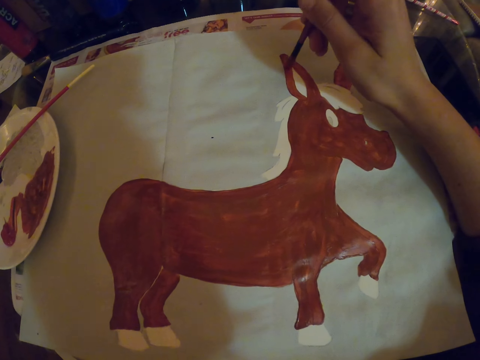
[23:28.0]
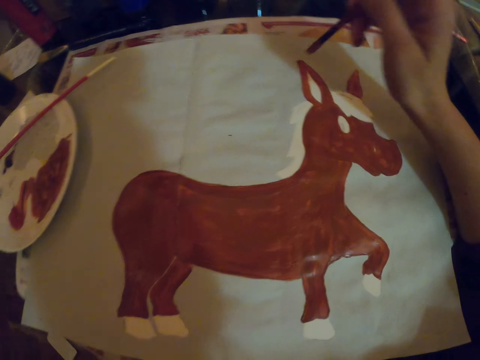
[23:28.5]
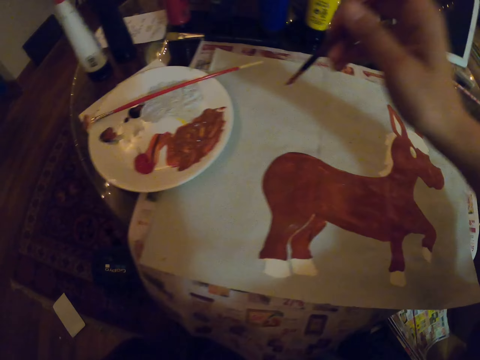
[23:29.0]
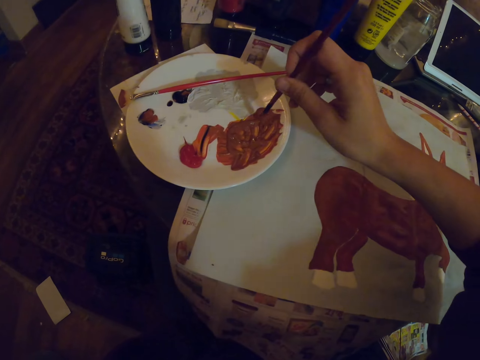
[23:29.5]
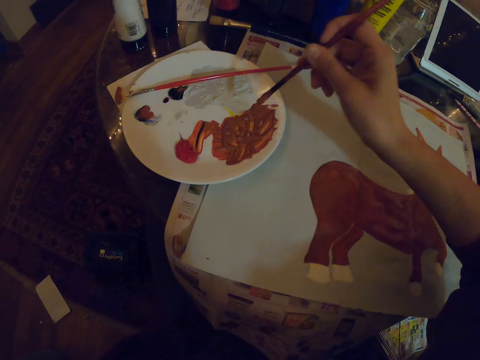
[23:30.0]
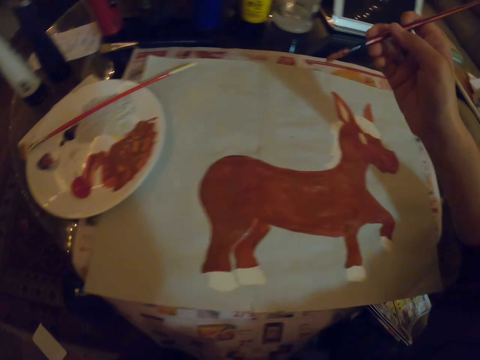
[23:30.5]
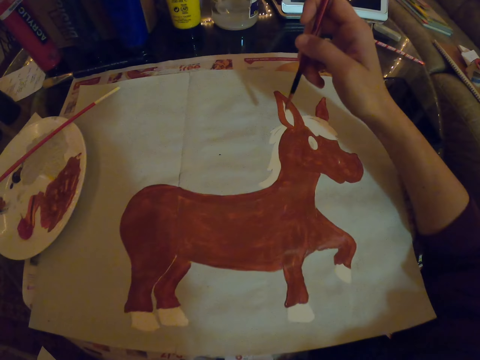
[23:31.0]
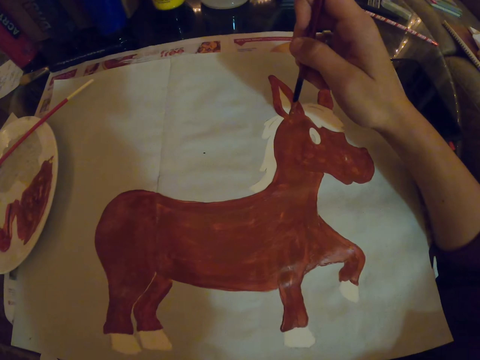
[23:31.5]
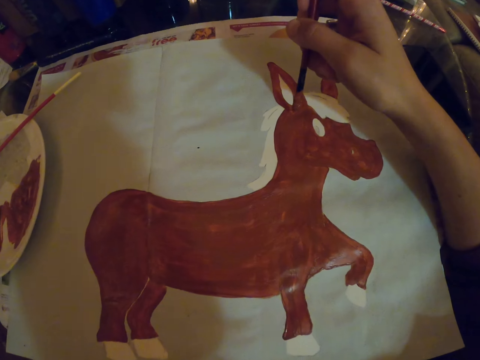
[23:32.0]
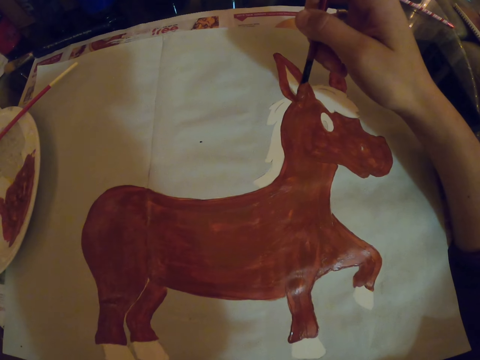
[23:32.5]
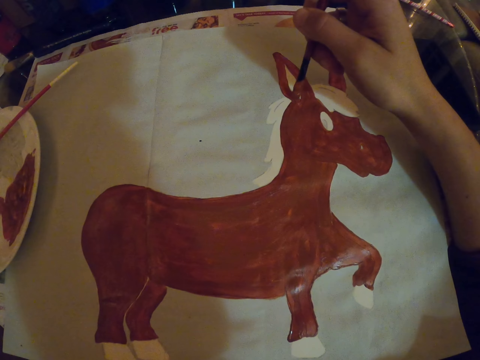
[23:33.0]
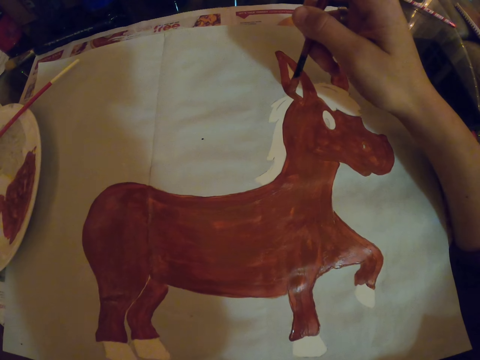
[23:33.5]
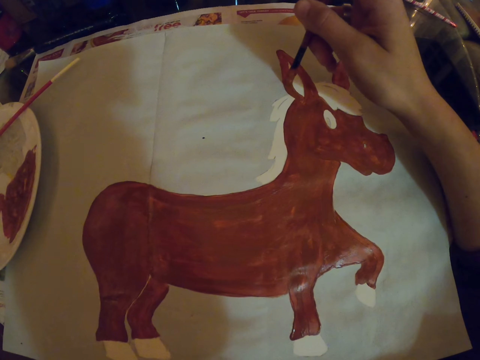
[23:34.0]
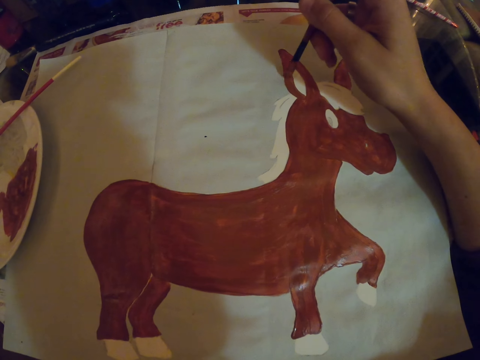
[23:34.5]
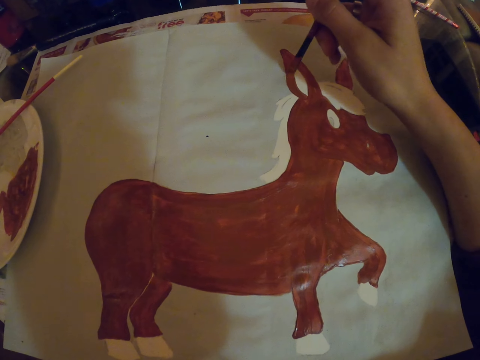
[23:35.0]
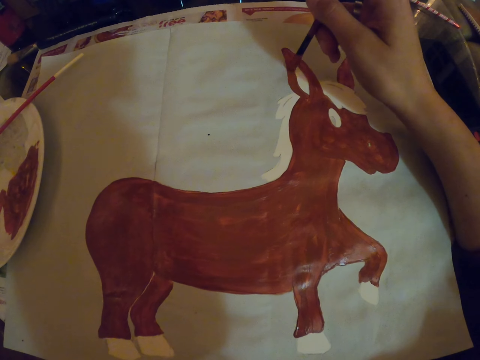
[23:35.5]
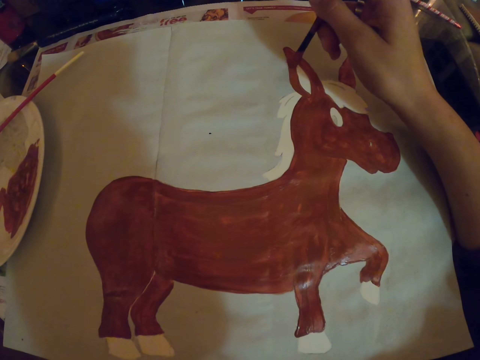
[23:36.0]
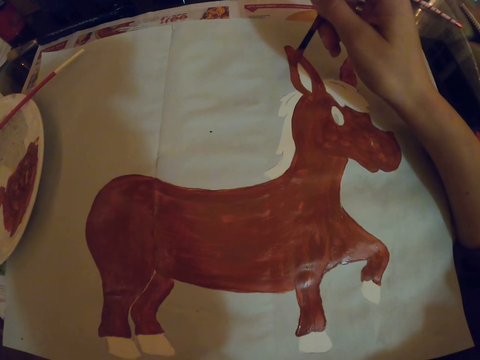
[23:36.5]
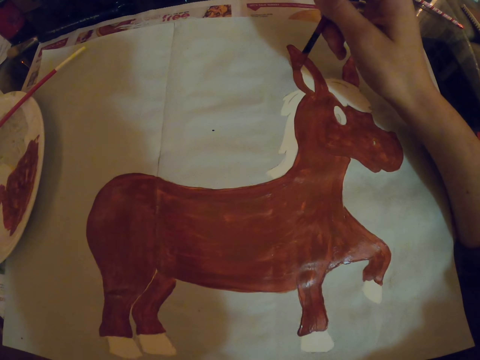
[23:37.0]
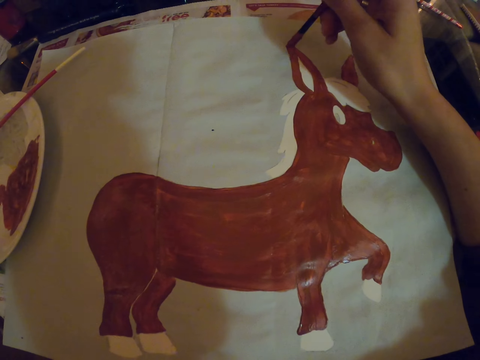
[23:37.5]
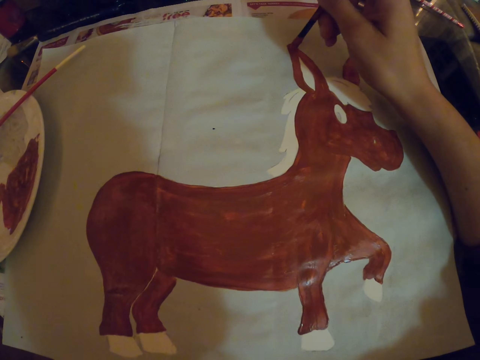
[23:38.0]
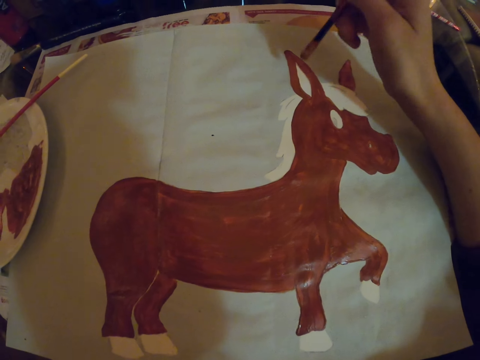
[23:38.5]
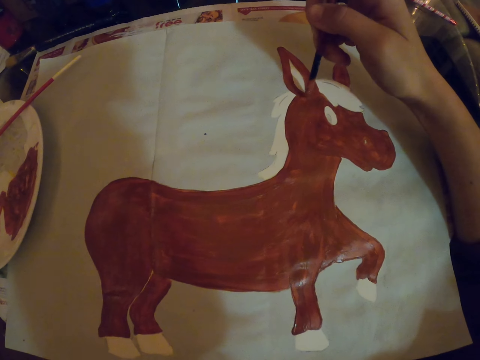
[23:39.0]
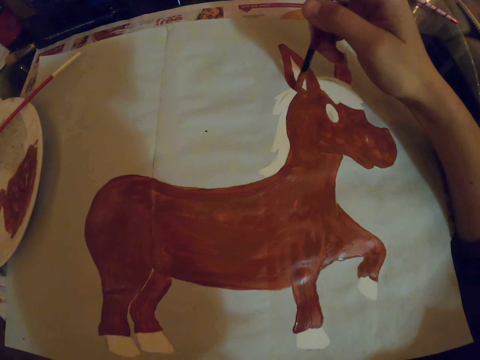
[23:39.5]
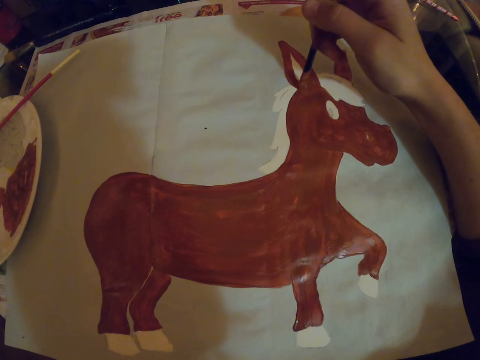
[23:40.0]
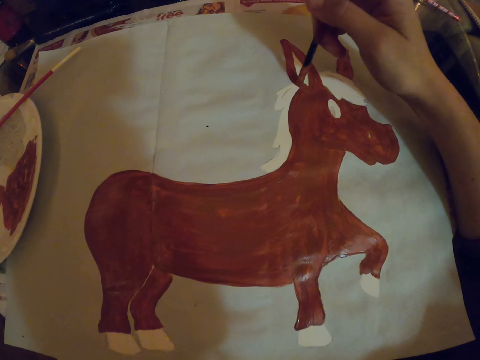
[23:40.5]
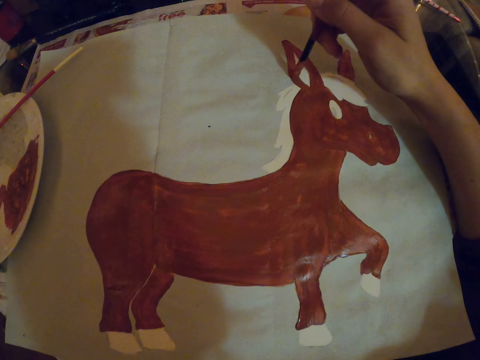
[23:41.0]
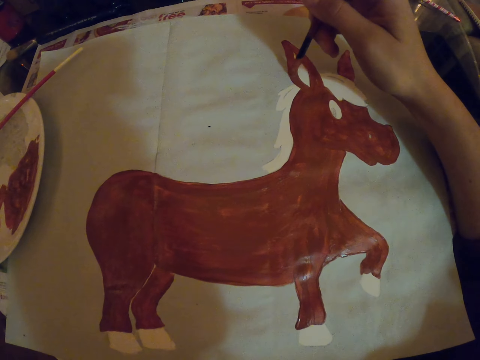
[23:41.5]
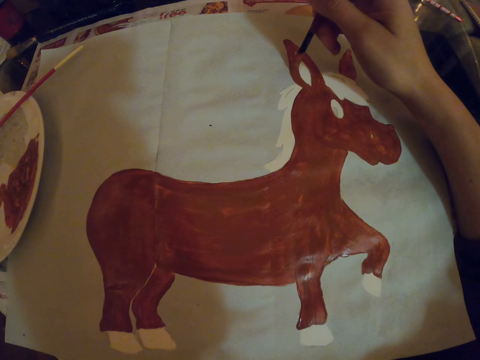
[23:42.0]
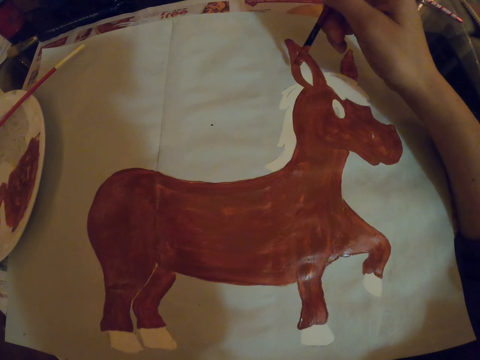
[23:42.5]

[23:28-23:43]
The camera wearer dips the art brush in the paint. They repaint the sketch on a paper with the art brush.

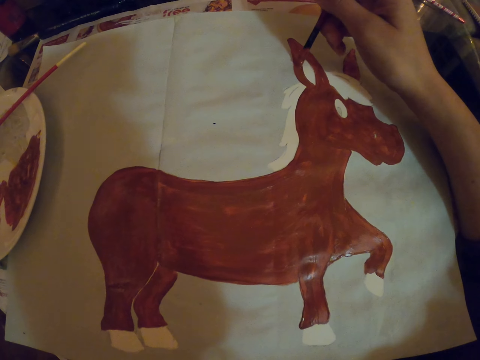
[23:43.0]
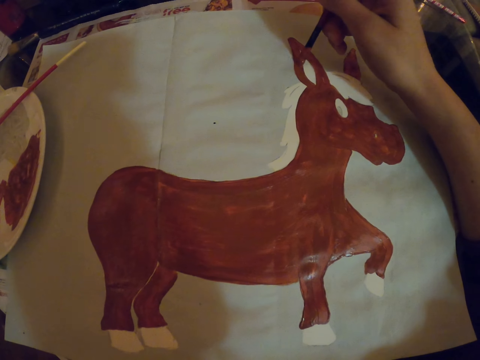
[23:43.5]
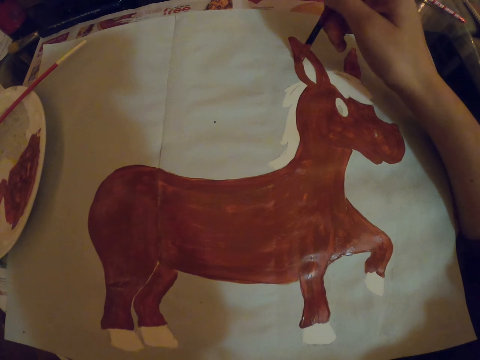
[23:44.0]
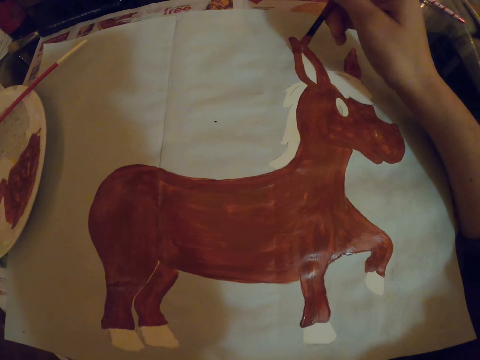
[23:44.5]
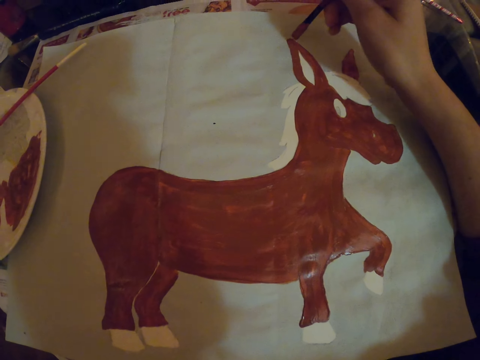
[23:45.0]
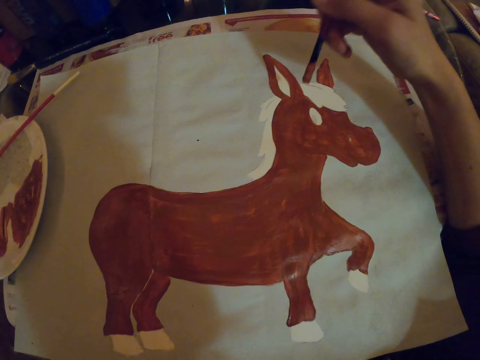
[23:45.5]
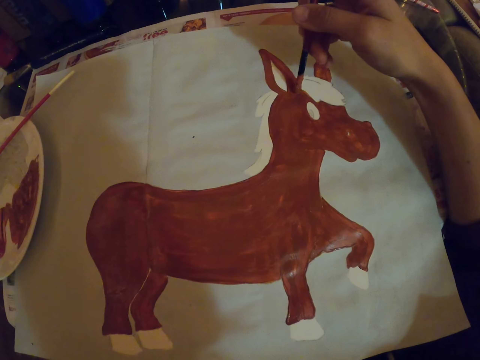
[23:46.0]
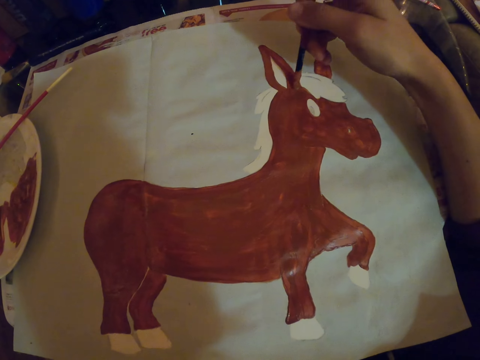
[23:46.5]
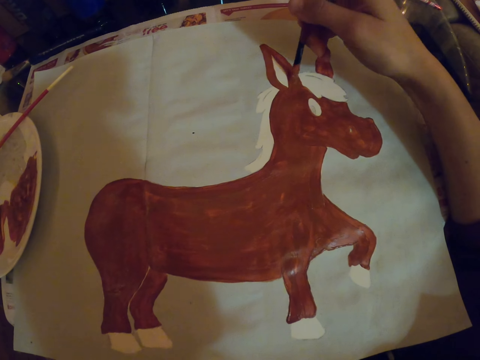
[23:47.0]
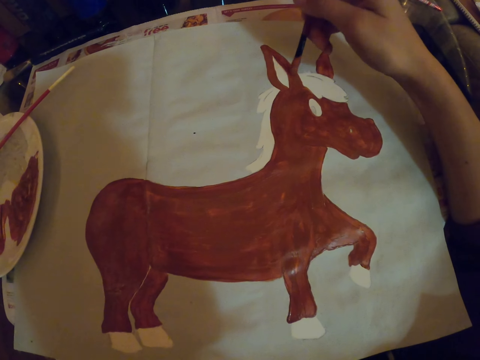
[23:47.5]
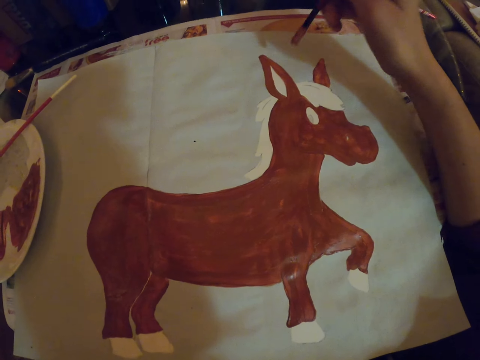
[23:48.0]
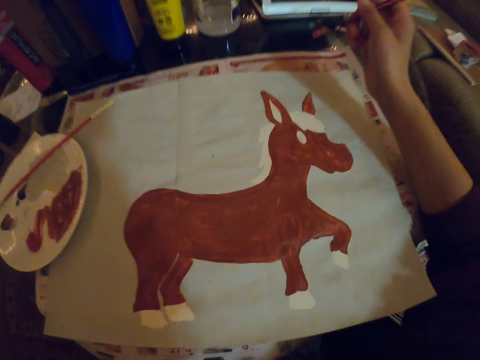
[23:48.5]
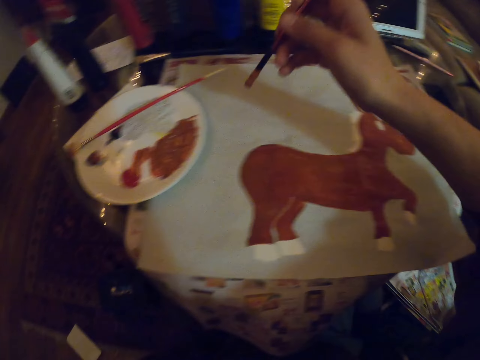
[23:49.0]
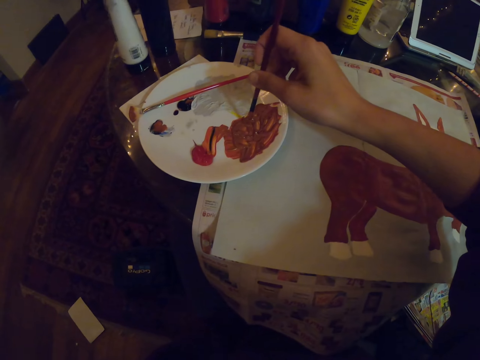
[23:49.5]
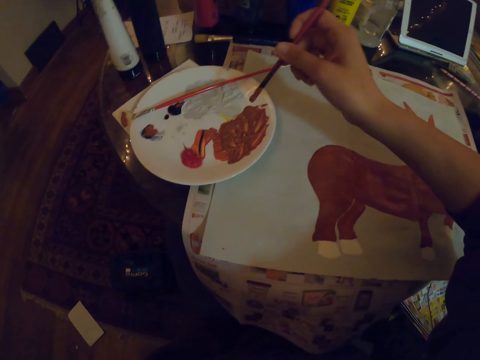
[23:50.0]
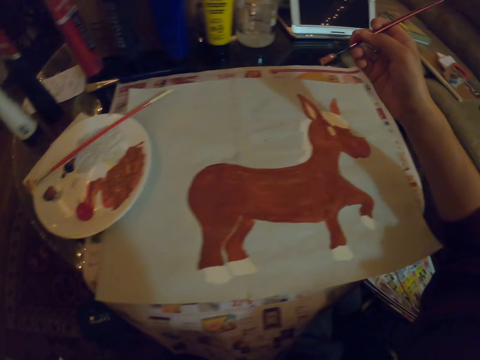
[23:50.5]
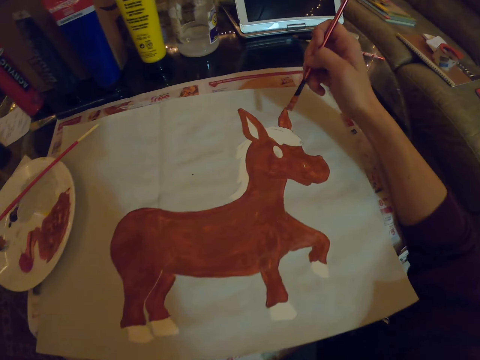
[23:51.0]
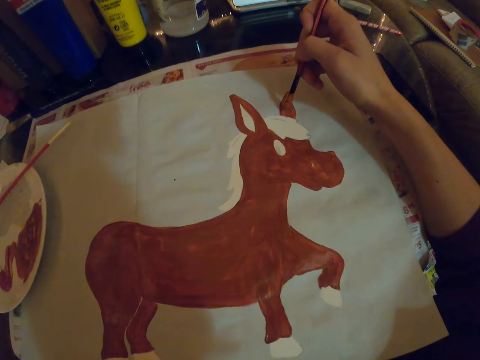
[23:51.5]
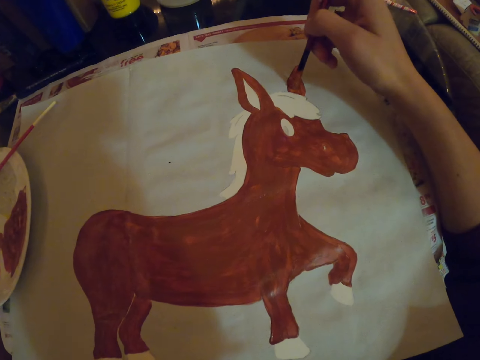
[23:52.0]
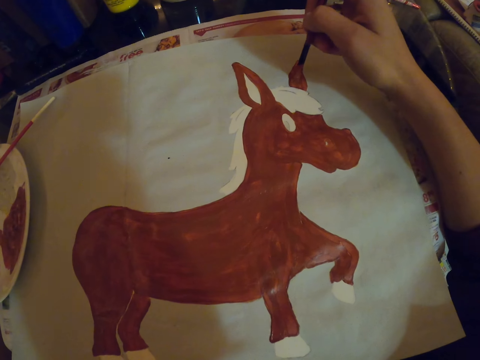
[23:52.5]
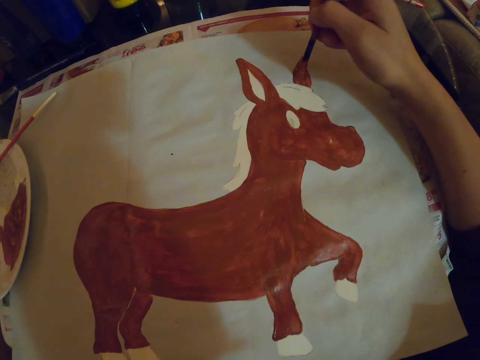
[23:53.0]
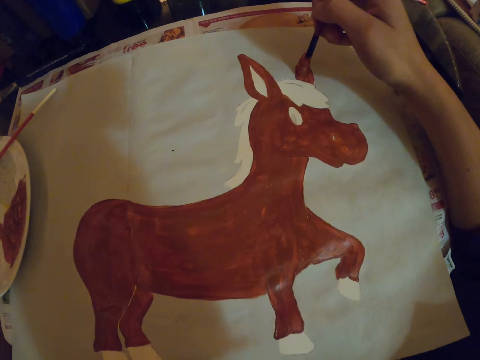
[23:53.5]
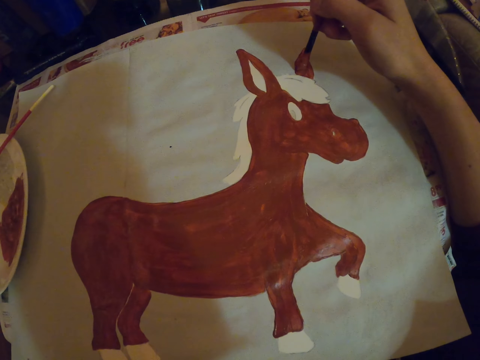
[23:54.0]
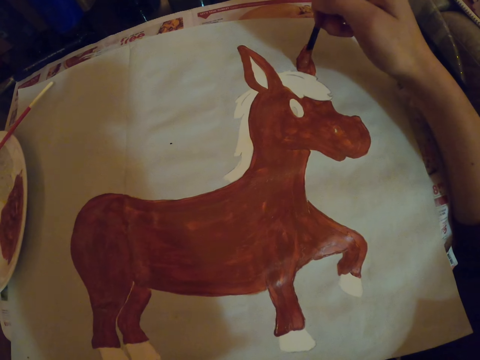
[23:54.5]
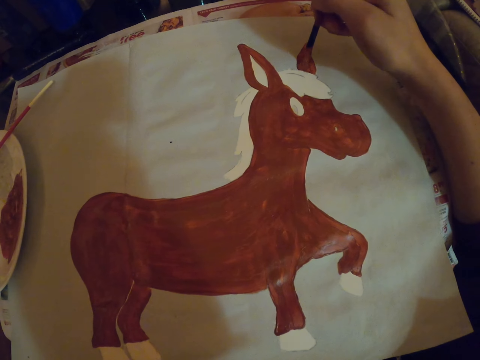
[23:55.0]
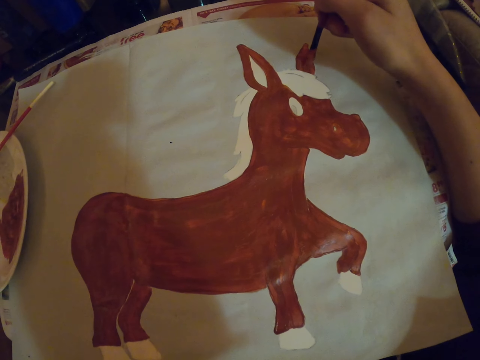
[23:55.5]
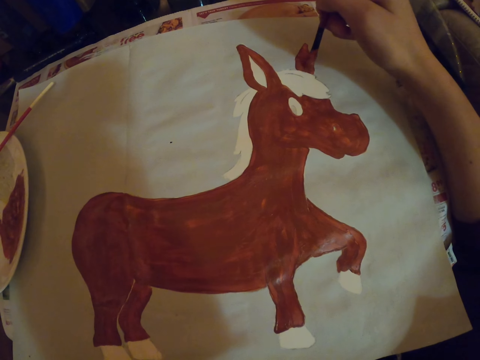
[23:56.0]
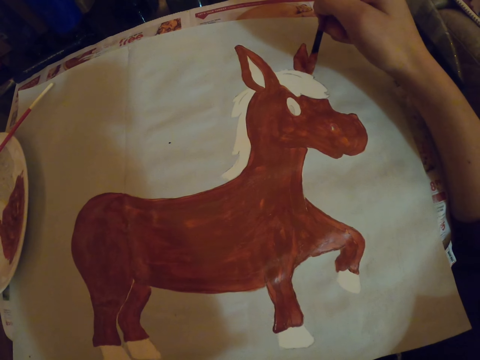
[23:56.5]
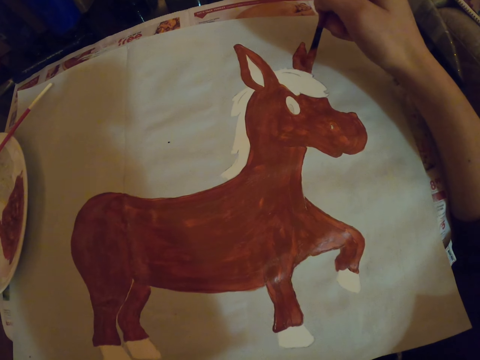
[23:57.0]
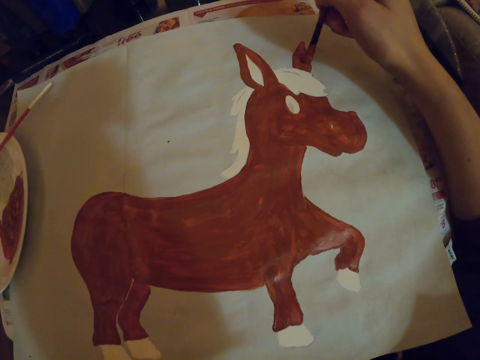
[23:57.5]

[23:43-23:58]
The camera wearer pauses and holds the art brush. They dip the art brush in the paint. They repaint the sketch on a paper with the art brush.
